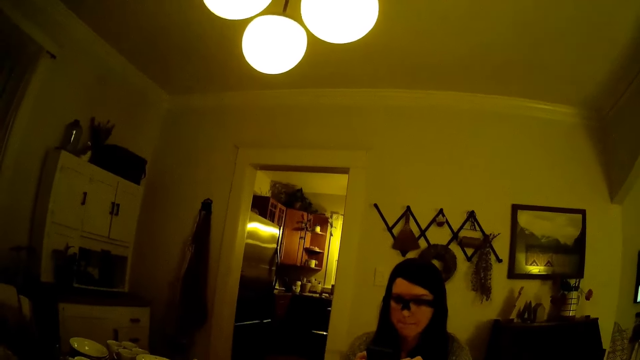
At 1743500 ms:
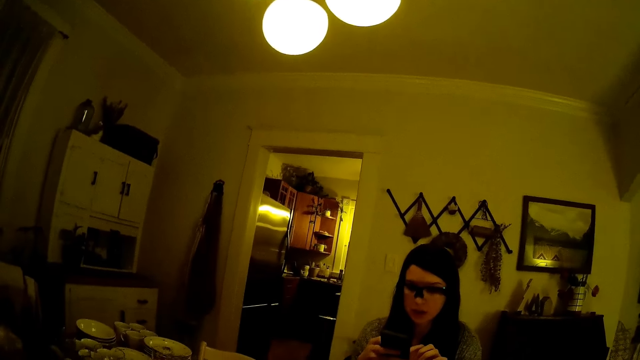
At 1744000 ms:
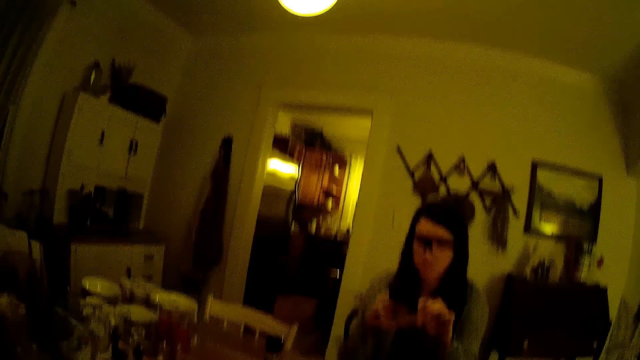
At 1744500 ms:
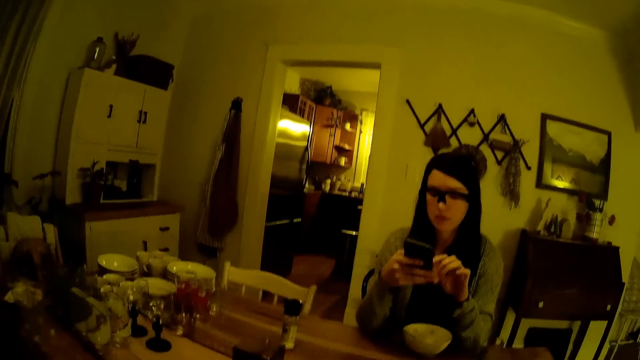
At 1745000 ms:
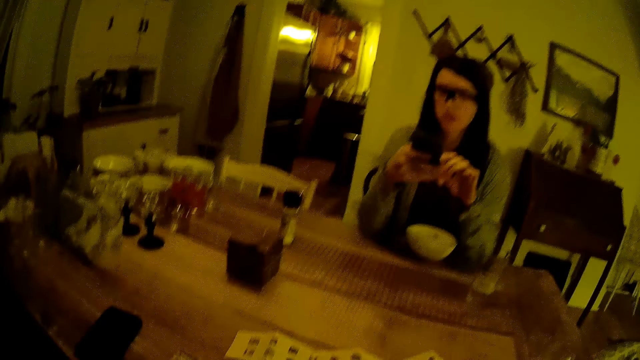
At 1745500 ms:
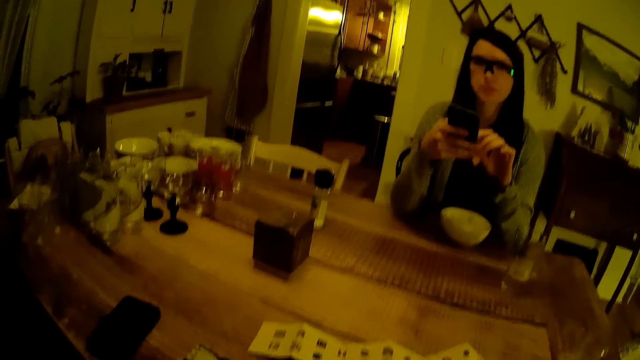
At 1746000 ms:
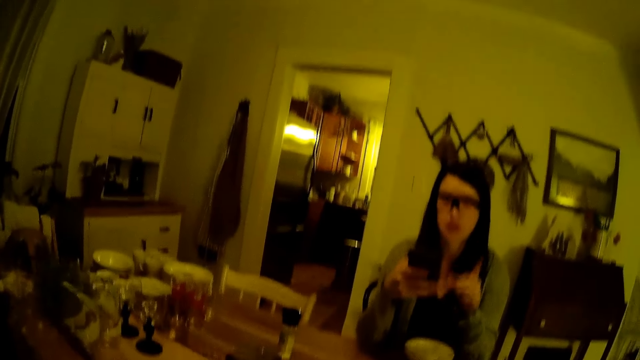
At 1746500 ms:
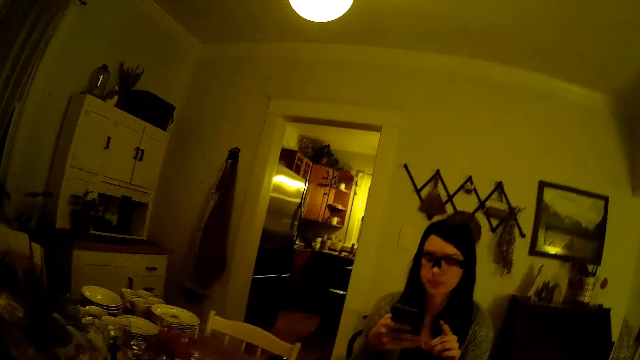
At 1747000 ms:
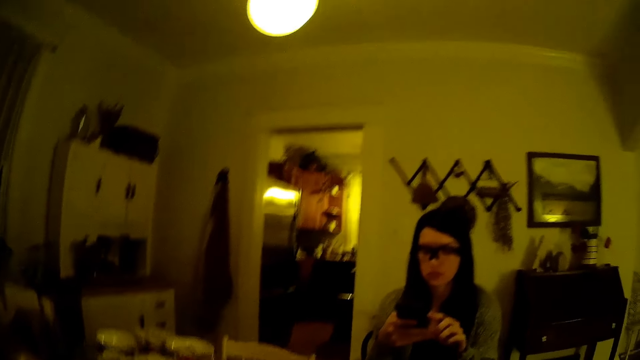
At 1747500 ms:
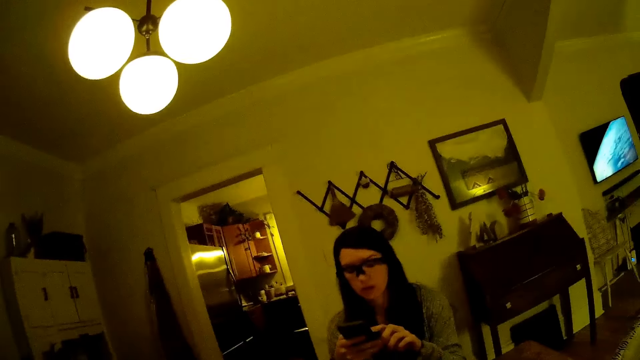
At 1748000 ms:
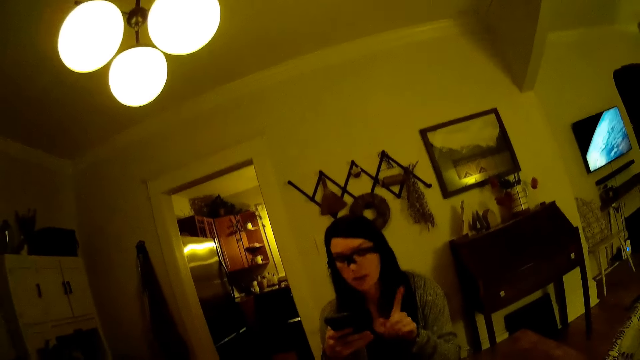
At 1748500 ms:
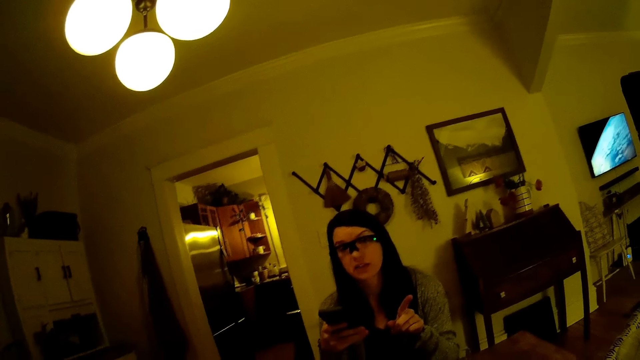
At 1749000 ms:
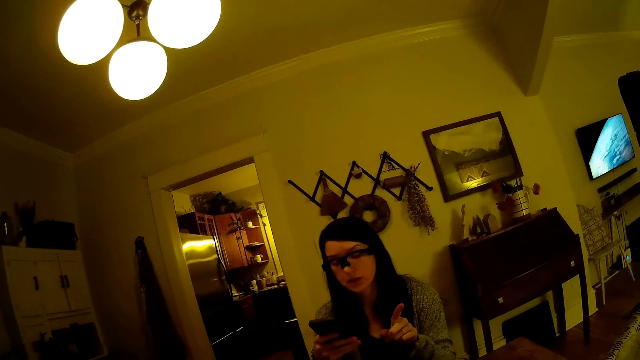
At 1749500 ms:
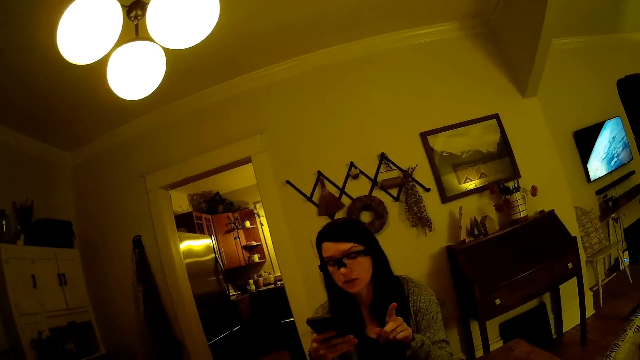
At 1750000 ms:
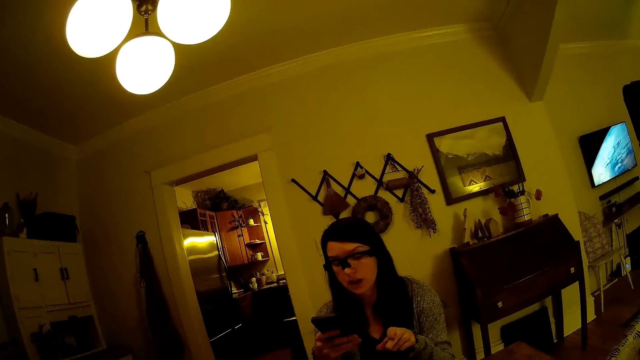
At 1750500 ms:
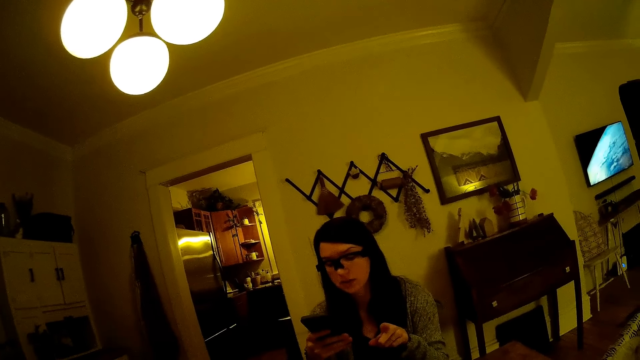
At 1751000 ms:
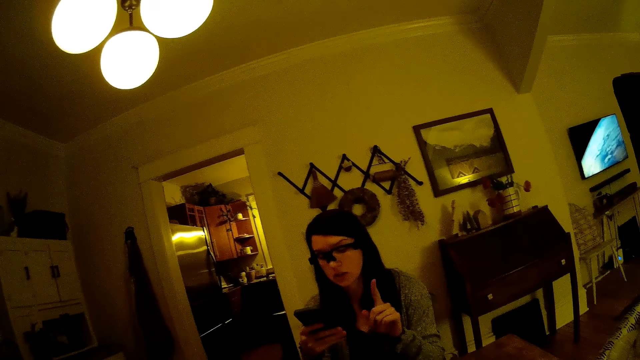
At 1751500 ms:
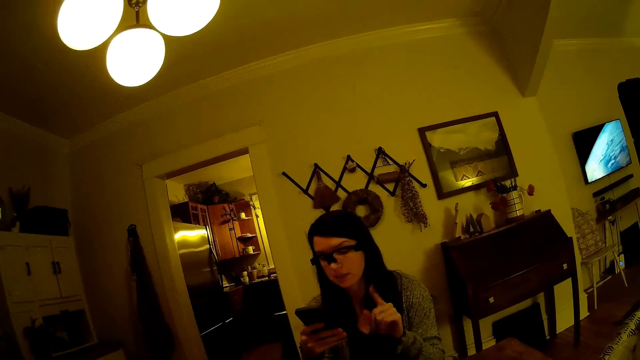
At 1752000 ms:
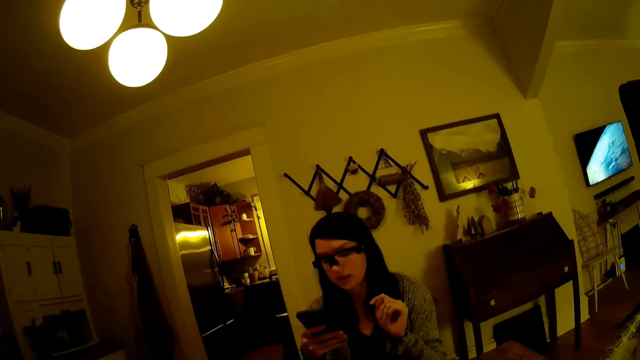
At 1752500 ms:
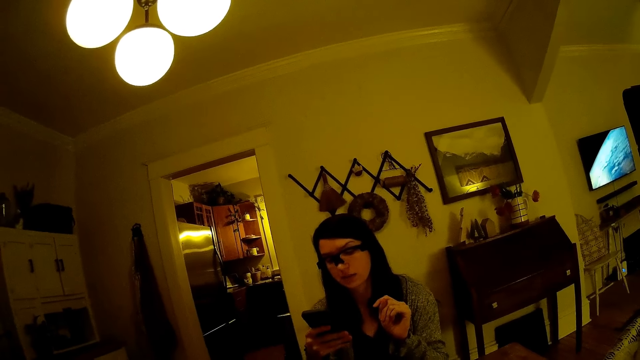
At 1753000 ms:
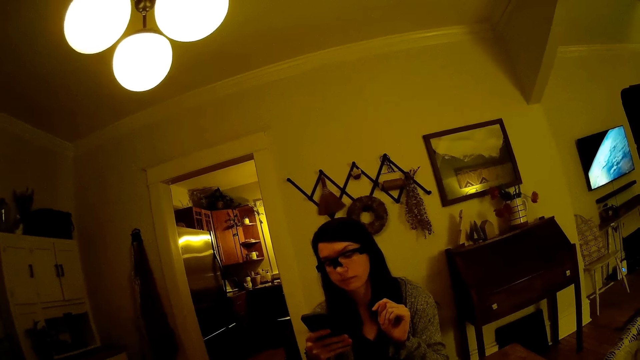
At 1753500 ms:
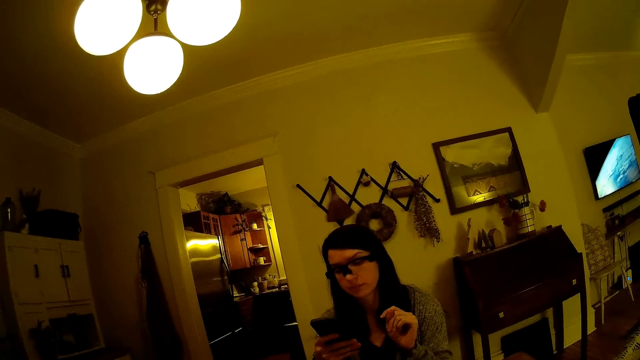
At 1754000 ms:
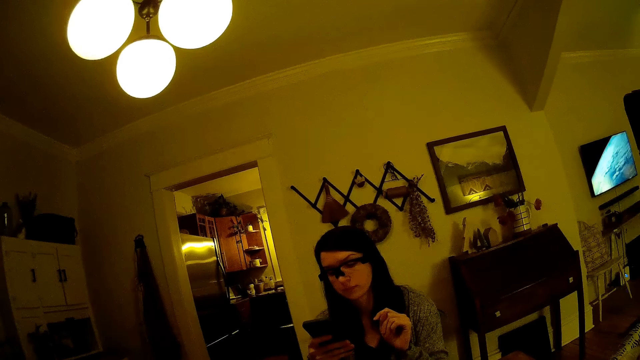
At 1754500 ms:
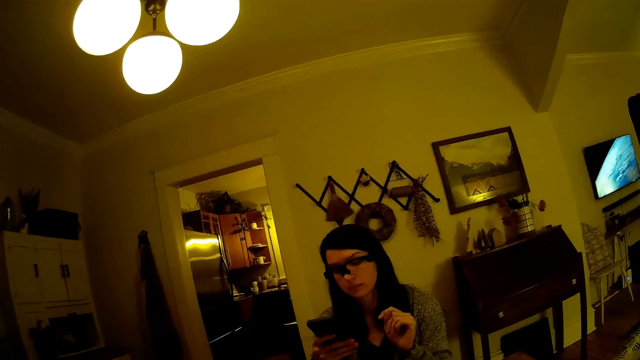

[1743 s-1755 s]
The camera wearer converses with a woman.

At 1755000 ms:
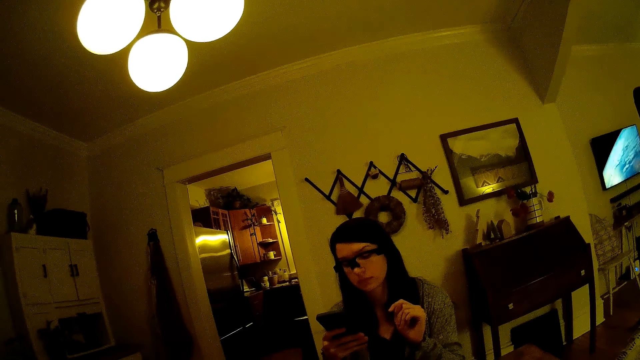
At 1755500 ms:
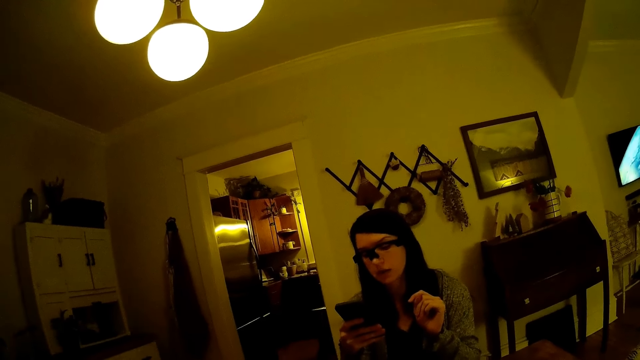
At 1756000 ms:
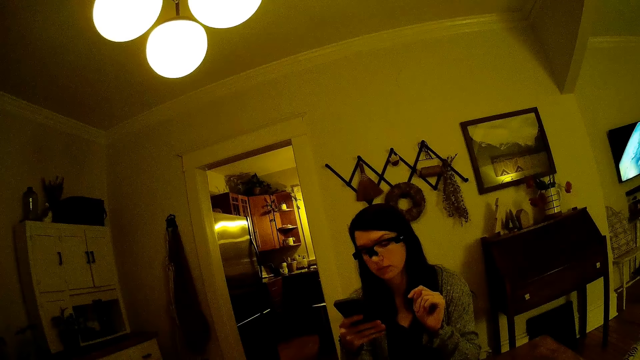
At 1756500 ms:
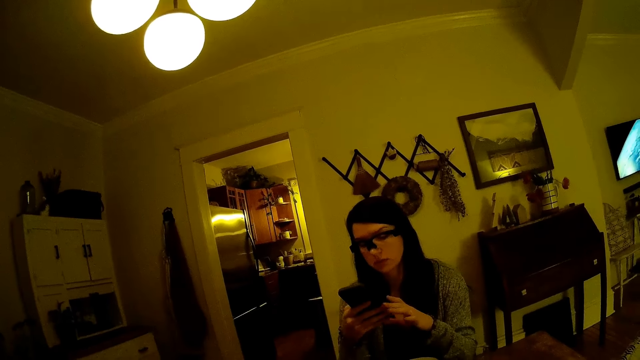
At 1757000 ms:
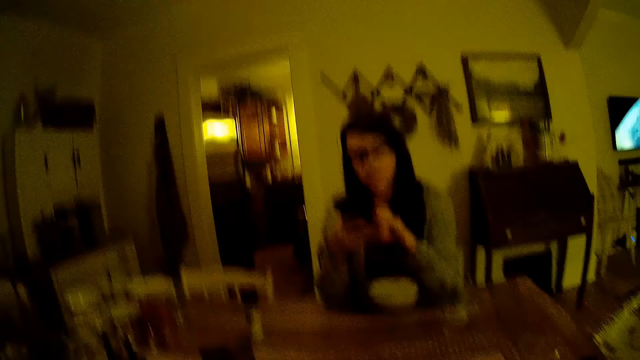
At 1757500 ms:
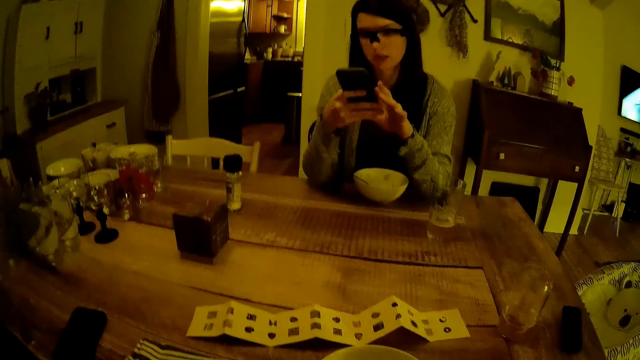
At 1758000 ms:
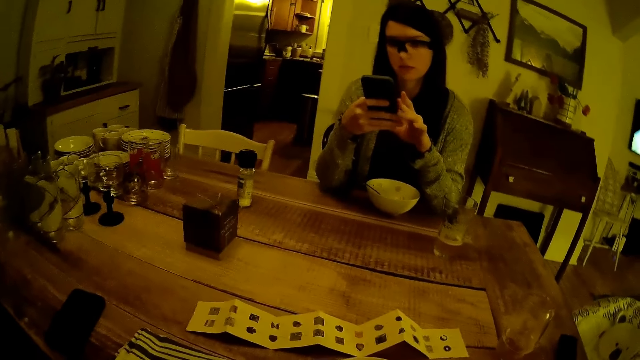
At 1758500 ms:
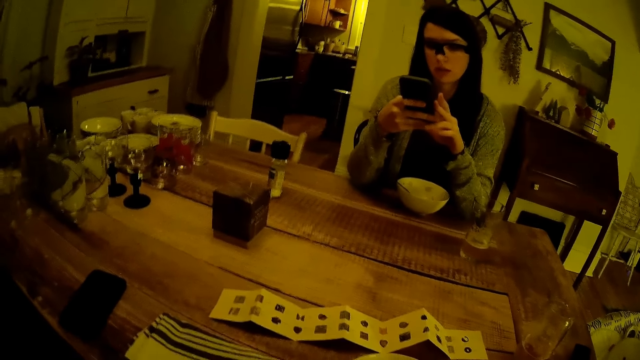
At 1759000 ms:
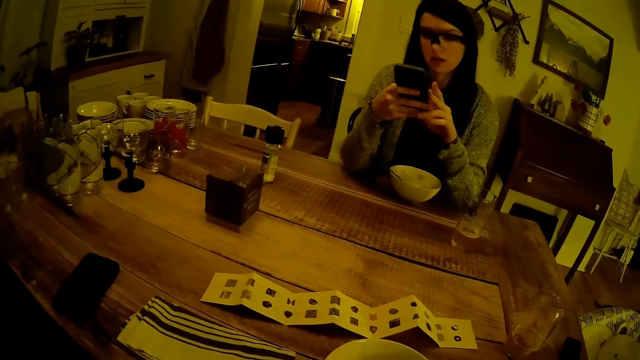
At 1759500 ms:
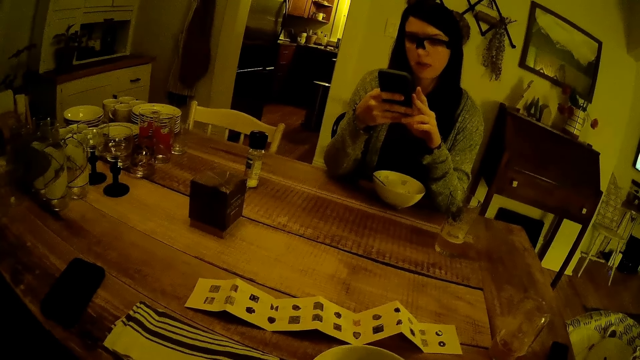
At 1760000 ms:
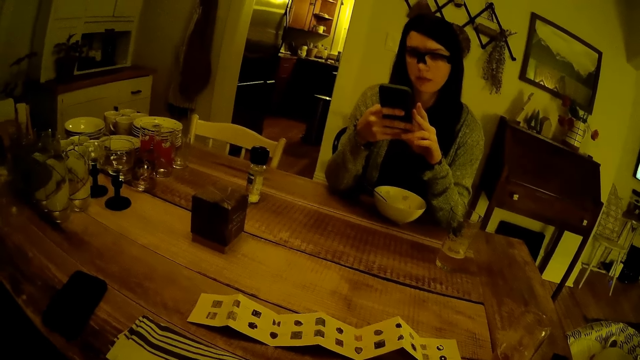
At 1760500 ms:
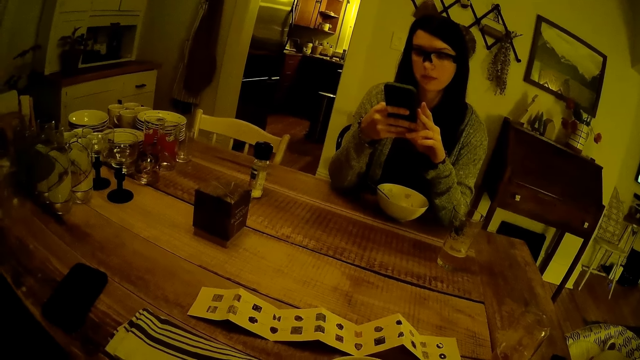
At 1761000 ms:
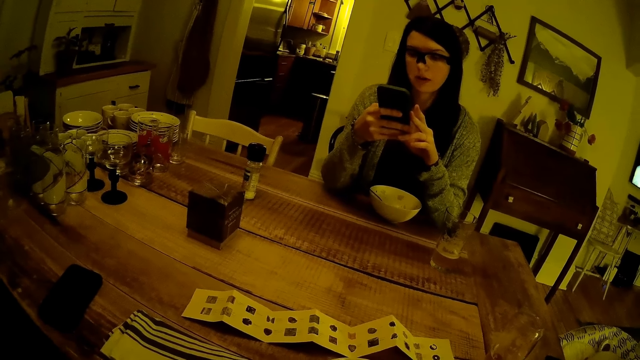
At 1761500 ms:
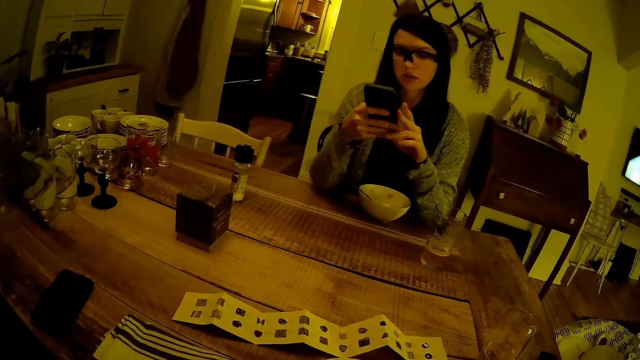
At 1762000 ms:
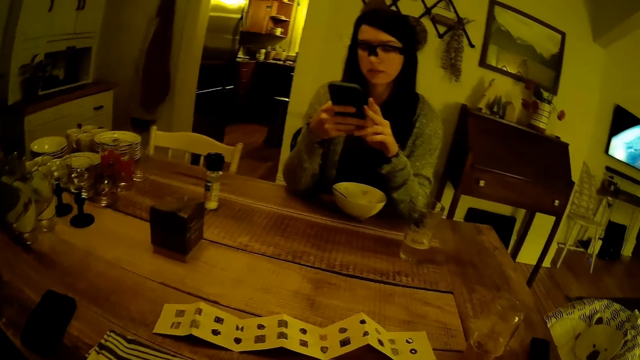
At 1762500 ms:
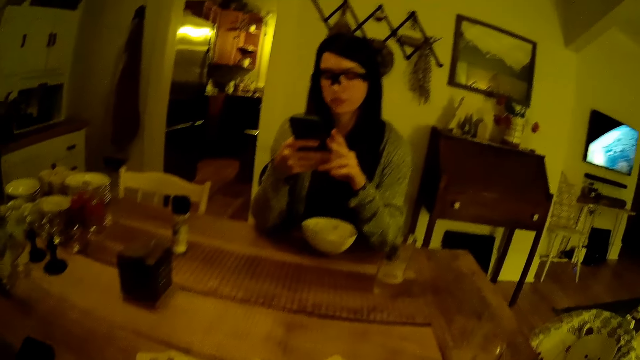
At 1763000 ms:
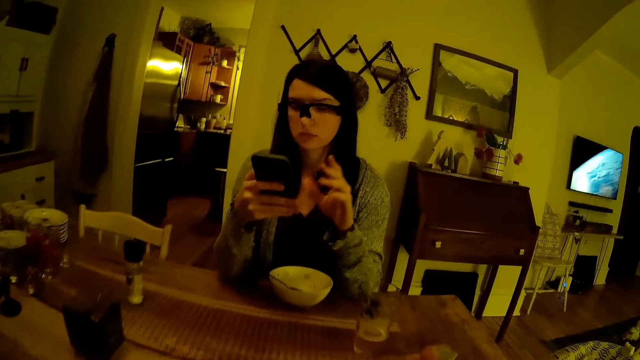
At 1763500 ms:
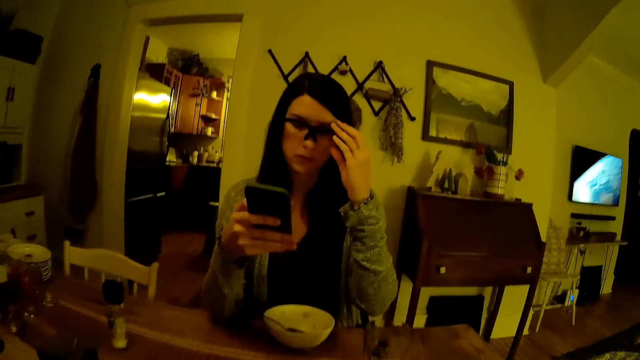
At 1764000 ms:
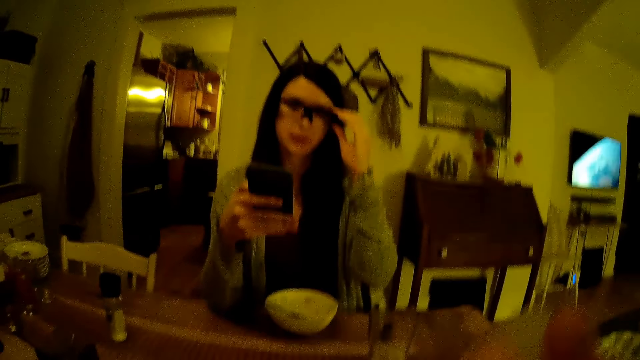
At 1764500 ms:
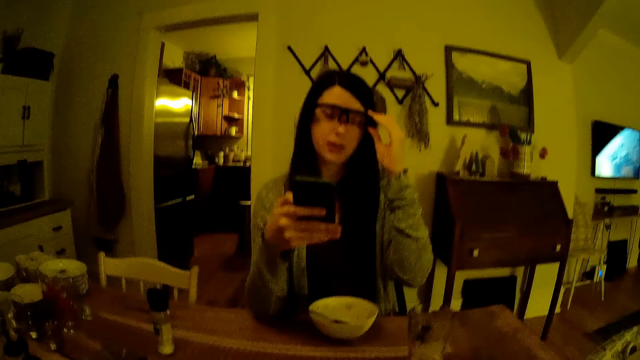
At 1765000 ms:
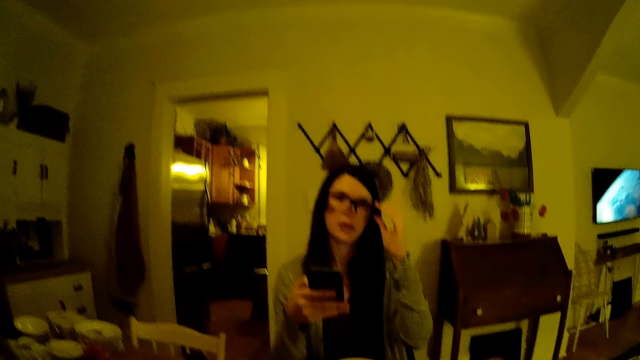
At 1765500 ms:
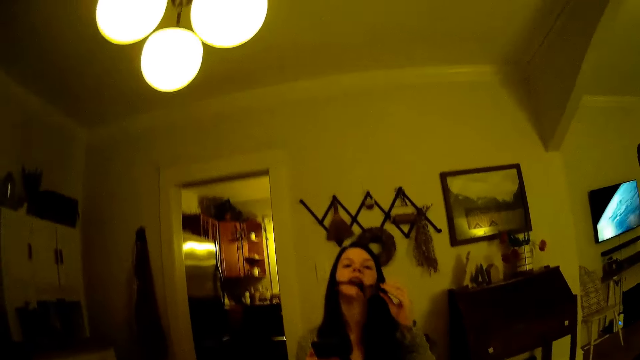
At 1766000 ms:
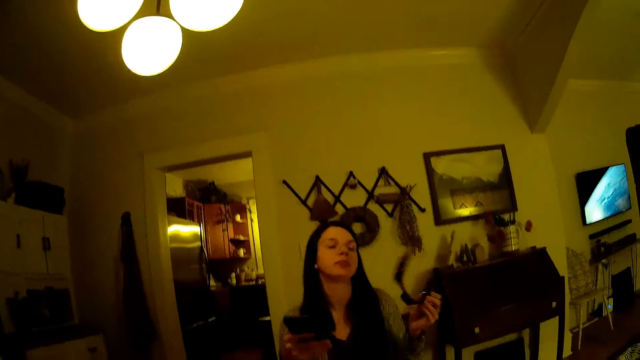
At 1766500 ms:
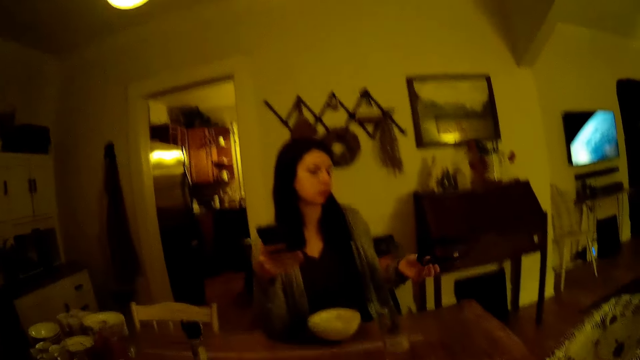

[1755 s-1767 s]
The camera wearer mixes food. A woman uses the phone. The camera wearer eats the cereal with the spoon in his right hand. The woman touches the glasses on her face with her left hand. She removes the glasses with her left hand.
